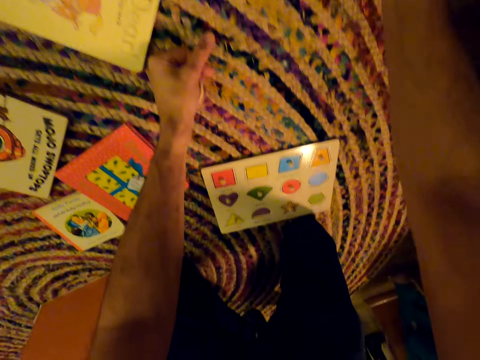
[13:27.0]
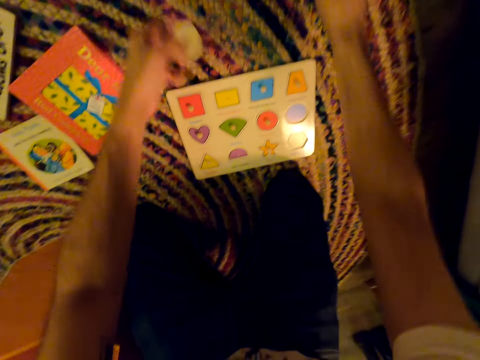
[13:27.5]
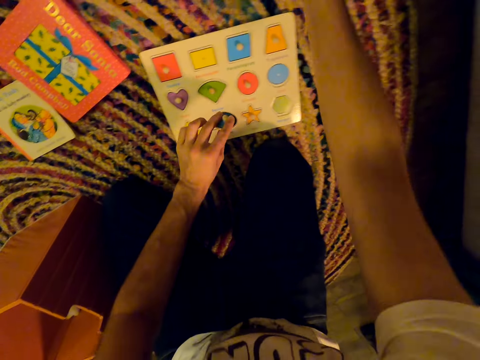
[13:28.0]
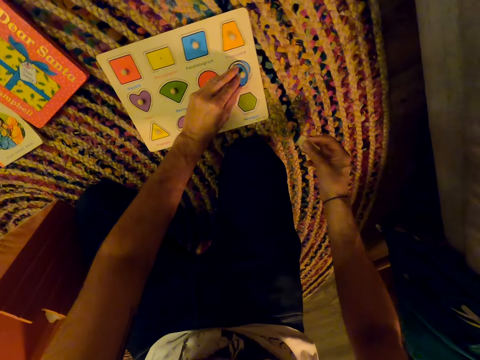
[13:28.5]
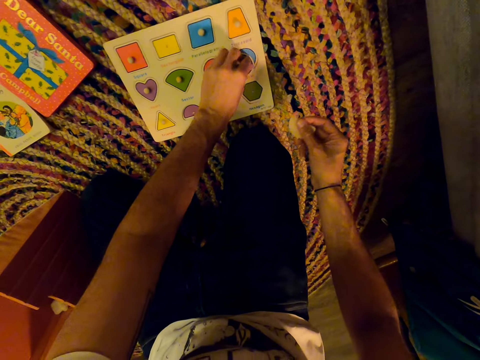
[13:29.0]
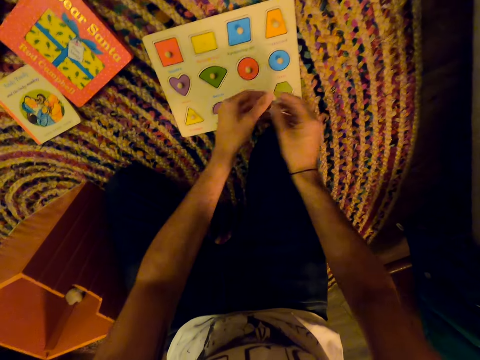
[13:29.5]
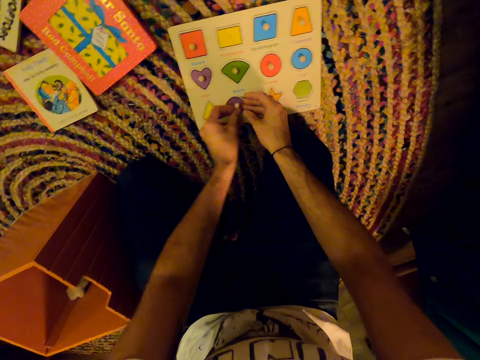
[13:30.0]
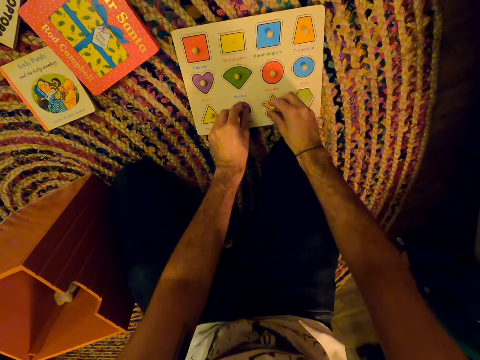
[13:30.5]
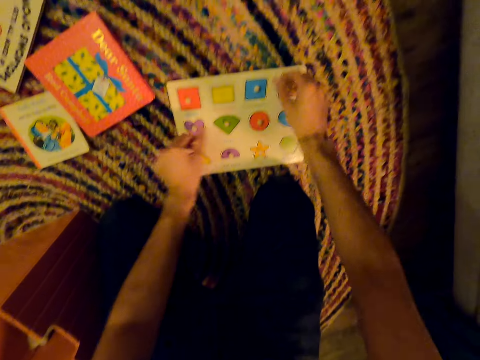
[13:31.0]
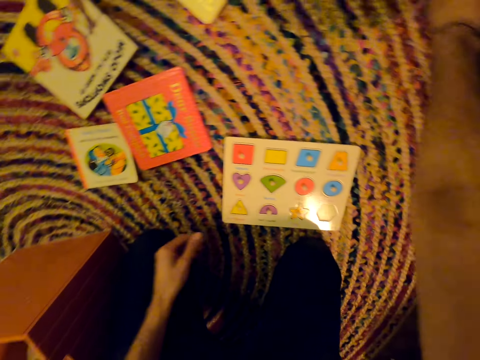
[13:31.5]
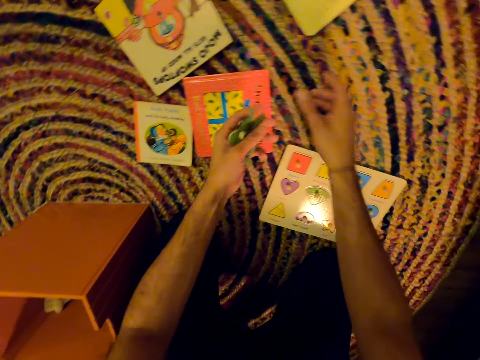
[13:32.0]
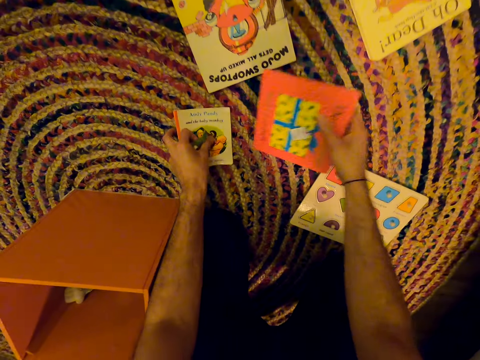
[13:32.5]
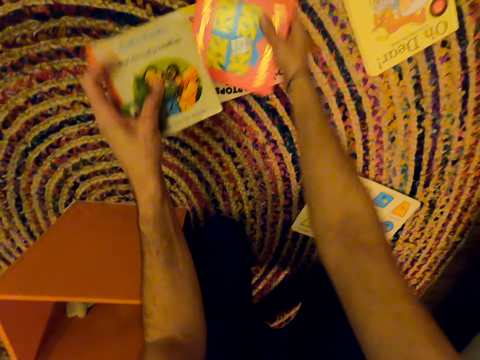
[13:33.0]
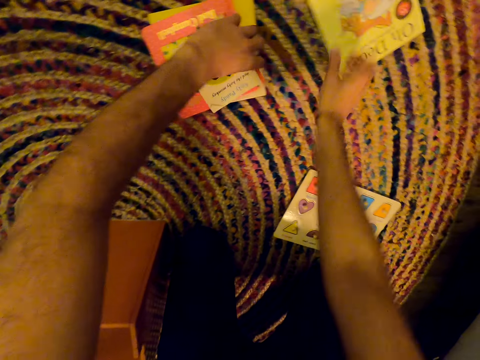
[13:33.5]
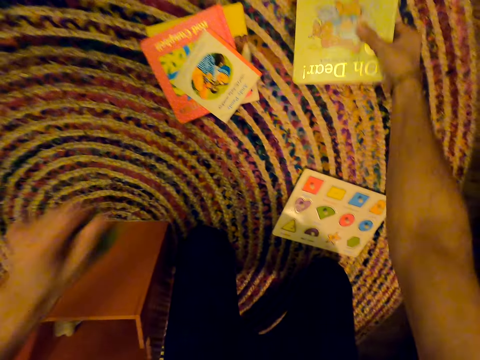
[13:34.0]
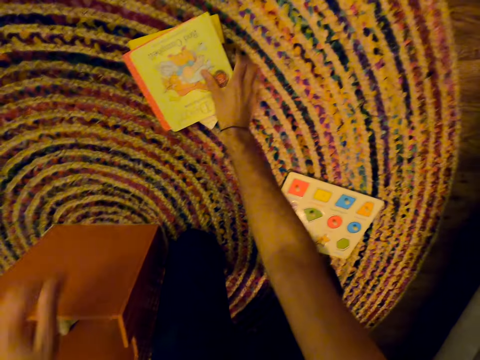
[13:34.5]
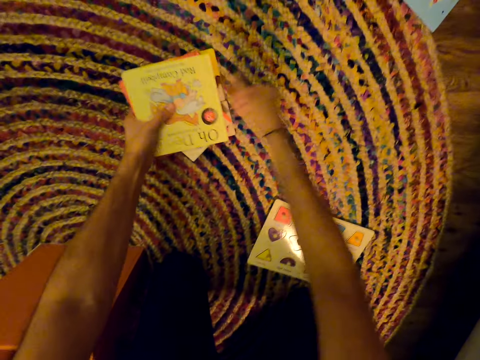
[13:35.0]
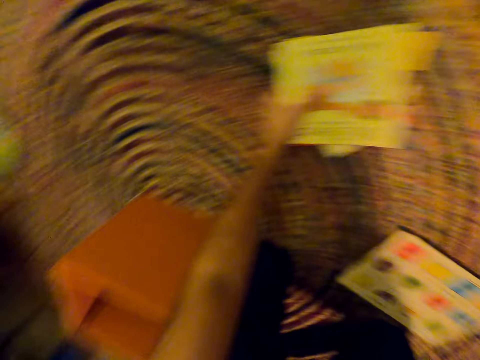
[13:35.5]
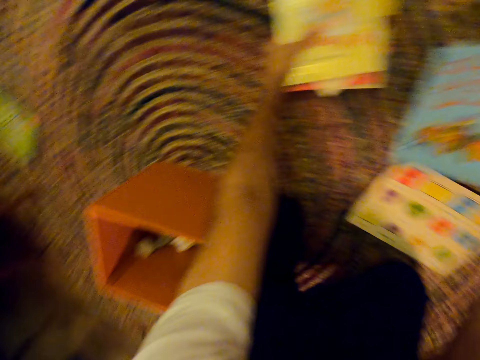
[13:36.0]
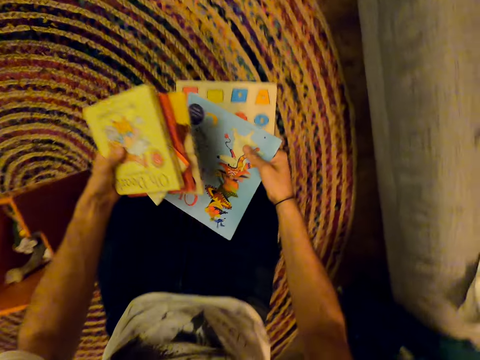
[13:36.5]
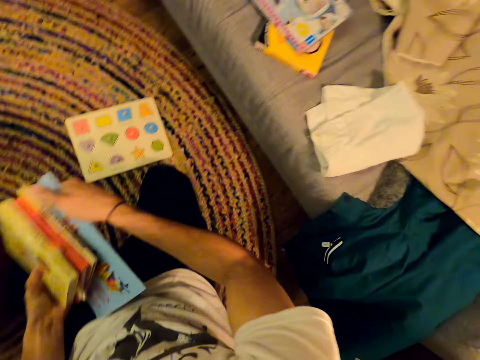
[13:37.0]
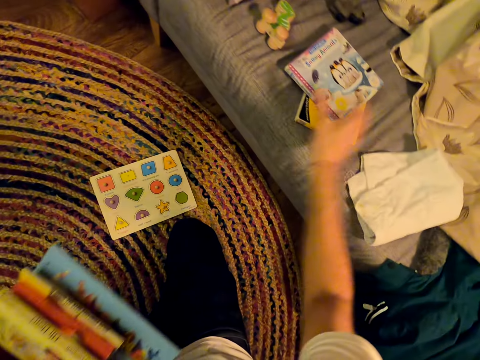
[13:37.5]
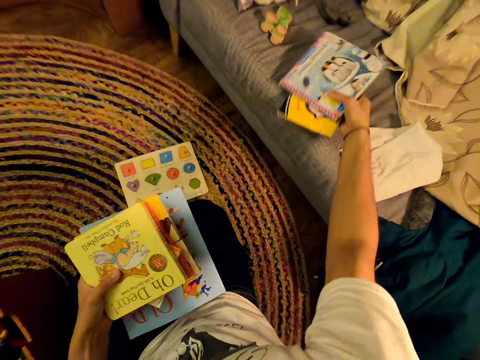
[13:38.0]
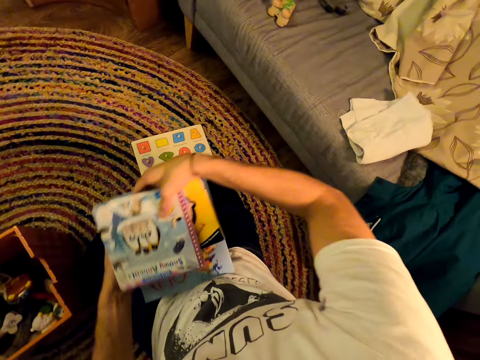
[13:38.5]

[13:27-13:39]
The camera wearer arranges the toys. They collect books. They arrange the toys again. They pick up the books.

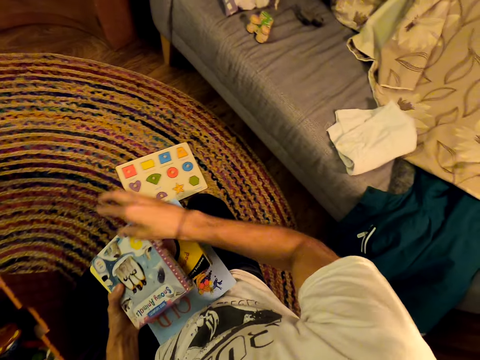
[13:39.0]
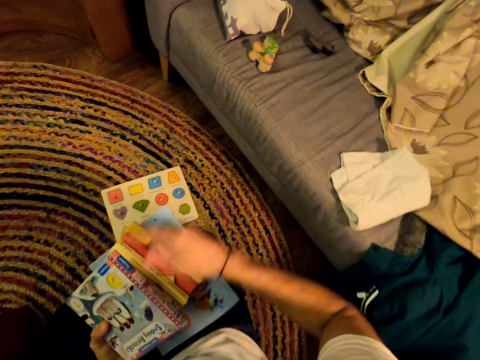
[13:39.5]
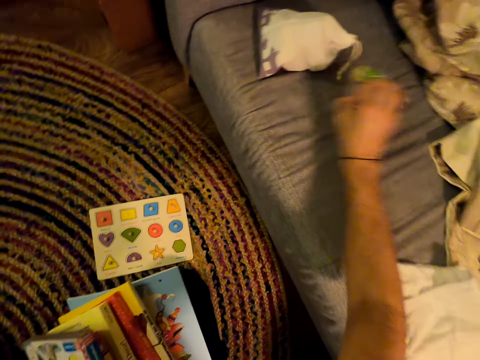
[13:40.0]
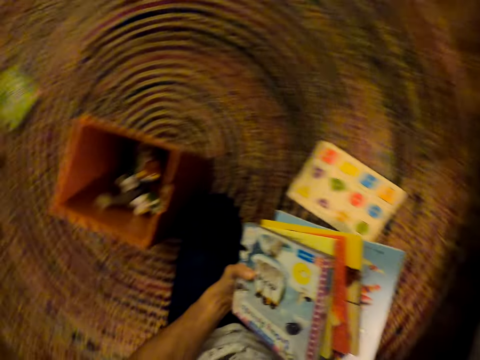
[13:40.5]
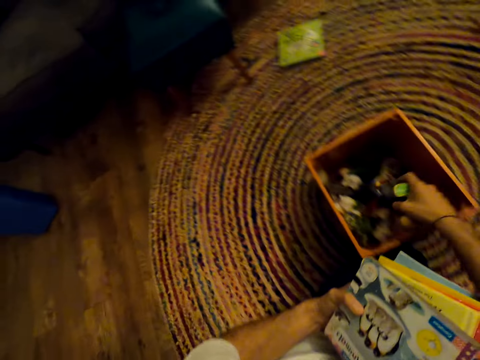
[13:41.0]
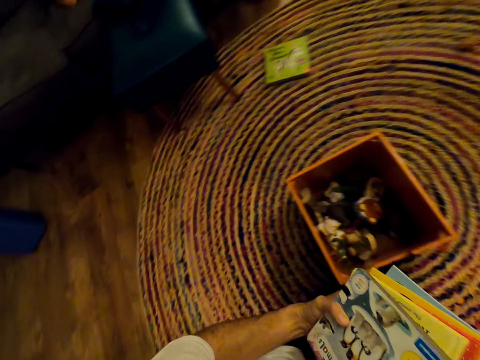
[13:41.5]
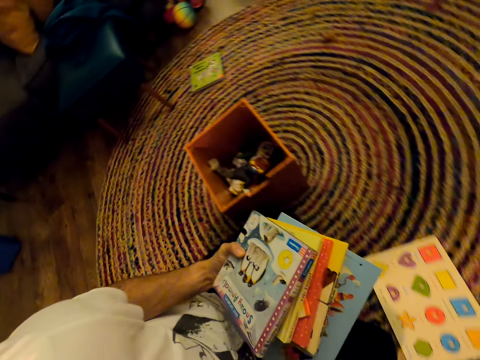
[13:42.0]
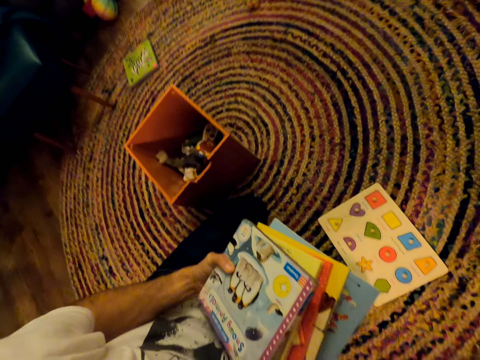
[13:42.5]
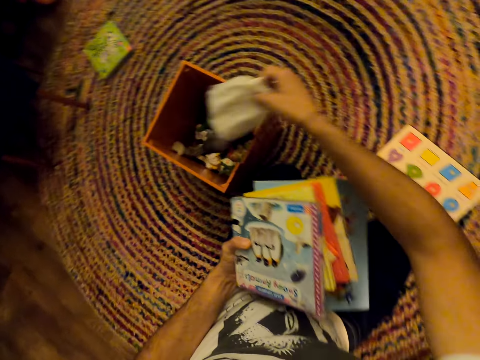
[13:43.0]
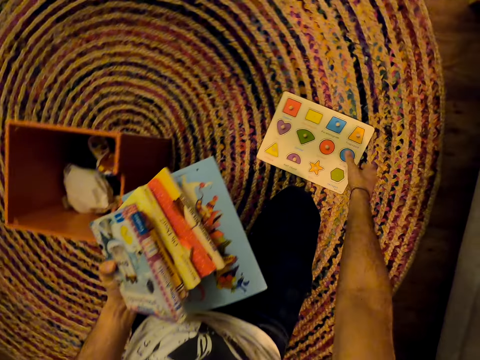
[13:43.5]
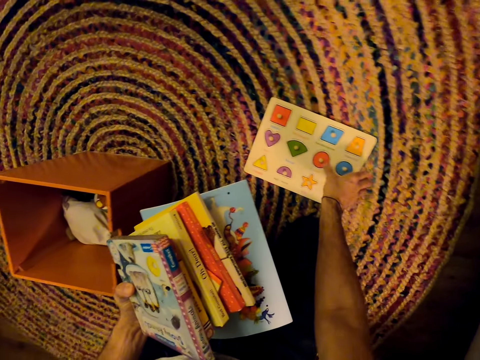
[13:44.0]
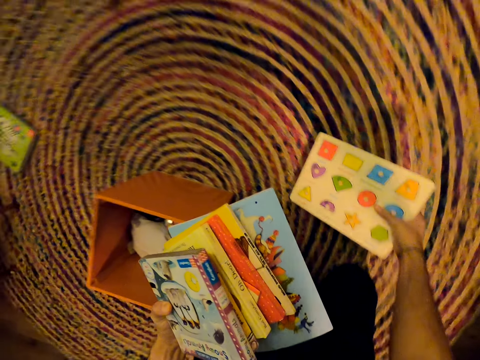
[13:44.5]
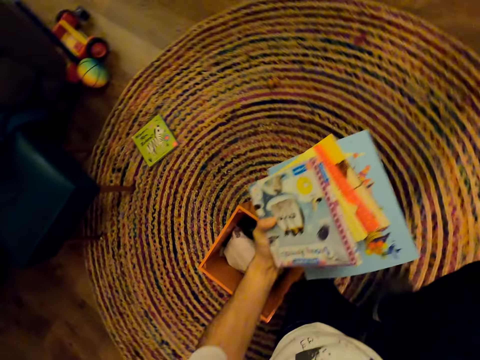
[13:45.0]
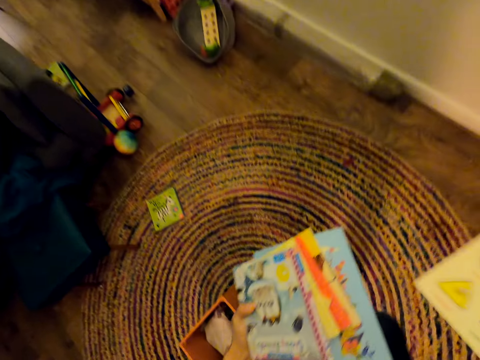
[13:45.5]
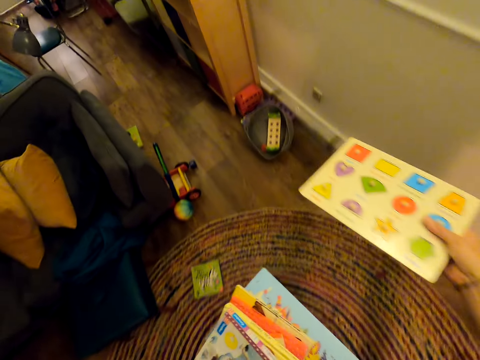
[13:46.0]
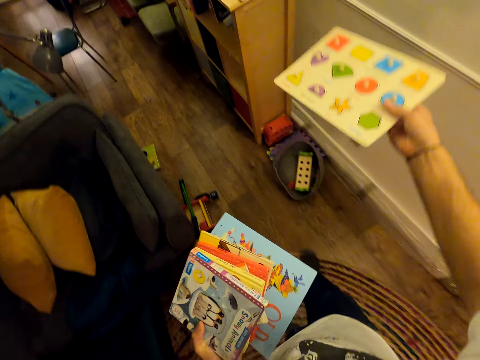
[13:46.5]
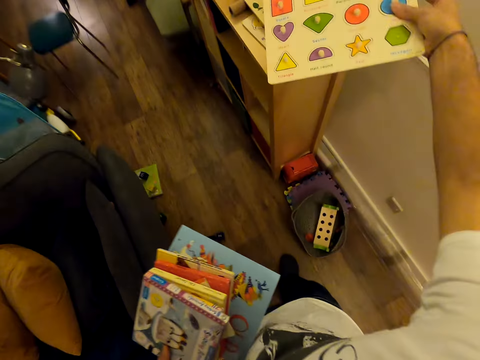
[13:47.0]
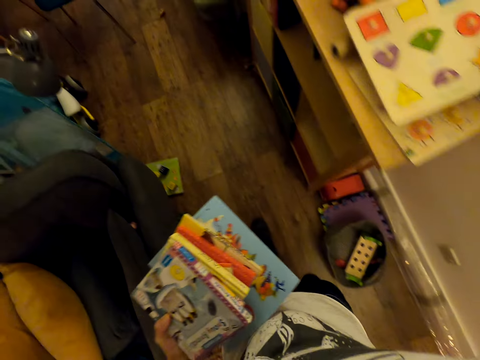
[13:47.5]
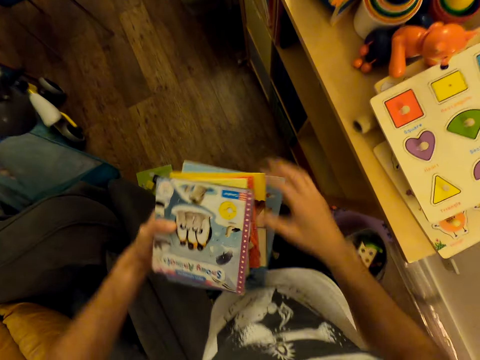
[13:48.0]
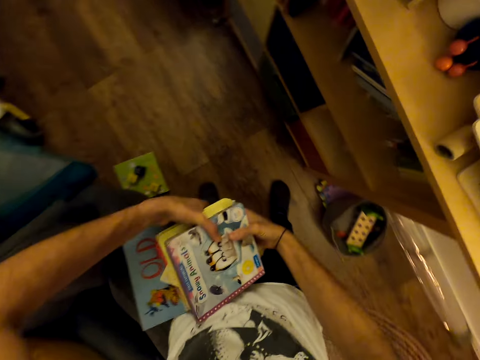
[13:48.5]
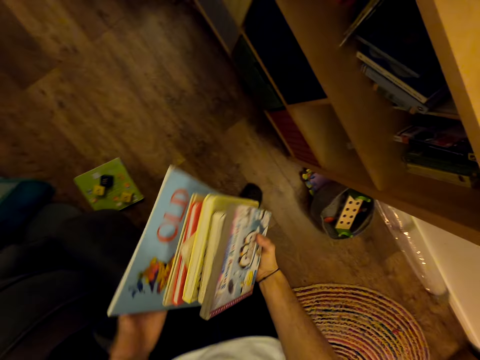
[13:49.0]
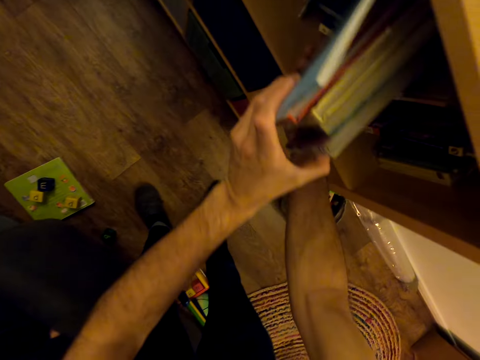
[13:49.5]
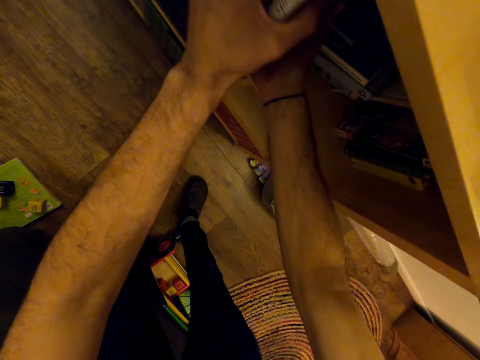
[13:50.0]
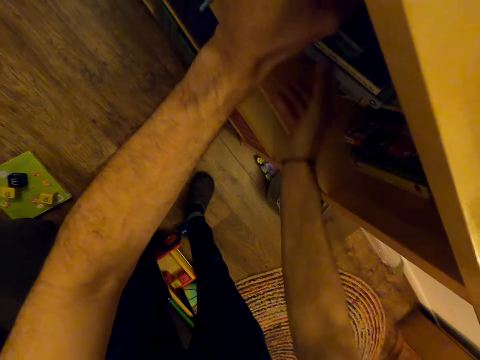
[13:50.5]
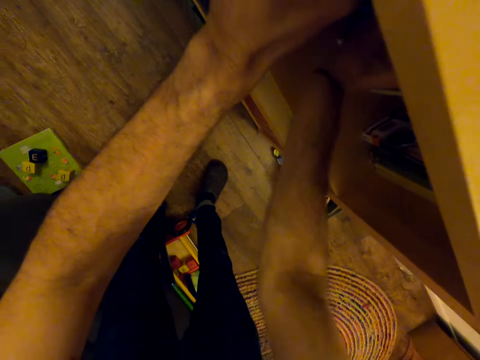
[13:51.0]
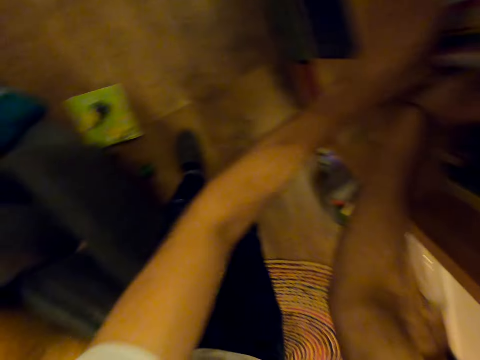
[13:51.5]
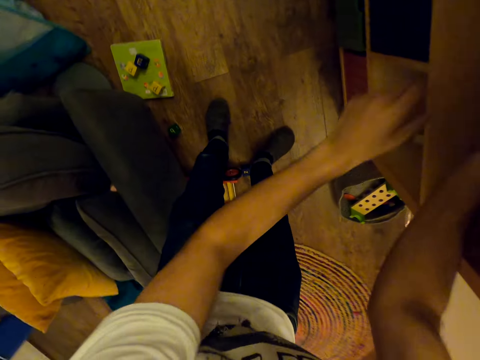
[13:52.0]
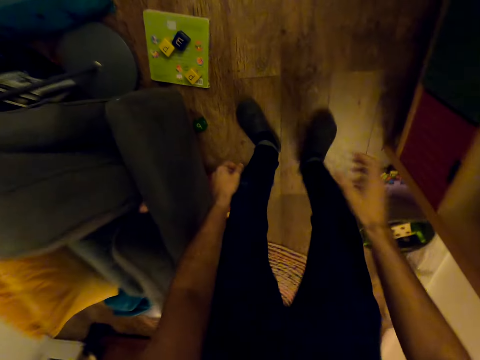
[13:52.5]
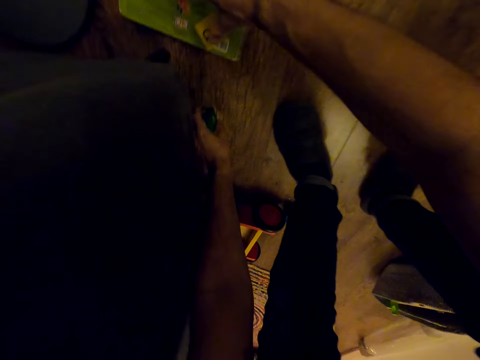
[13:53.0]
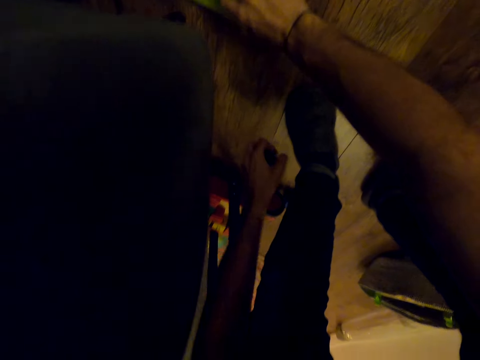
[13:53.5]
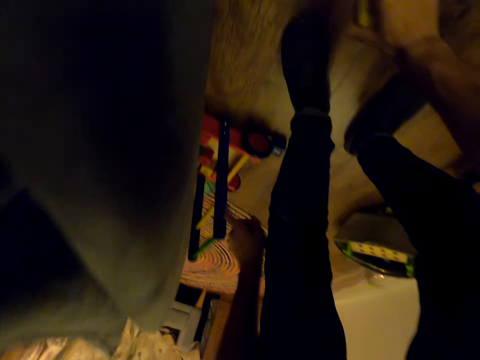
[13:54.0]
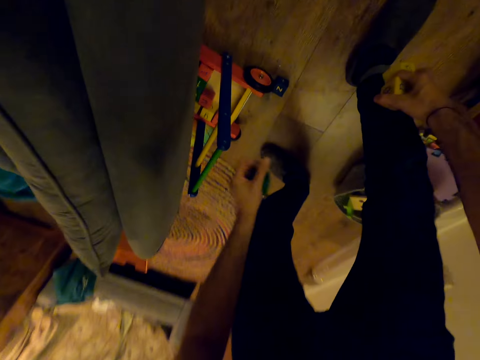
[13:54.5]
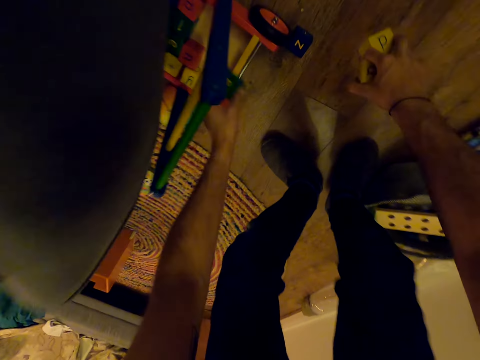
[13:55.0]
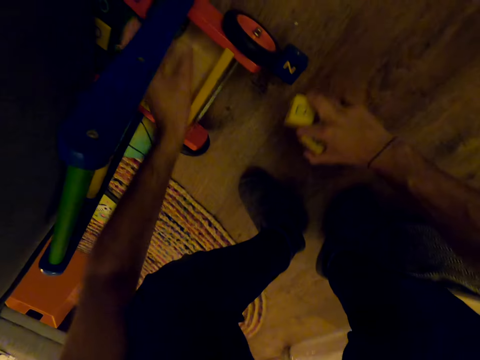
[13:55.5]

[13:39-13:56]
The camera wearer picks up the books. They collect toys. They put the toys in the toybox or container. They put the linen bag in the container. They pick up the kid's study chart. They stand and walk. They put the kid's learning chart on the shelf. They hold the books with both hands. They put the books in the shelf. They arrange the books. They collect toys. They move back. They arrange the toys.
